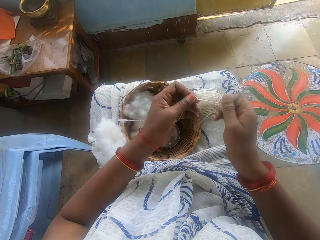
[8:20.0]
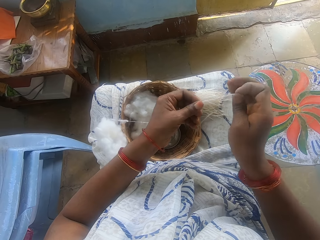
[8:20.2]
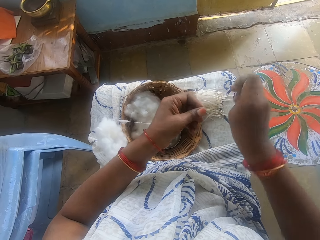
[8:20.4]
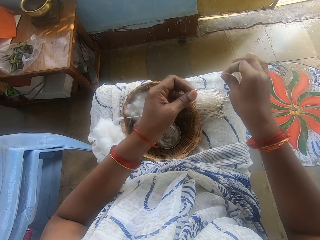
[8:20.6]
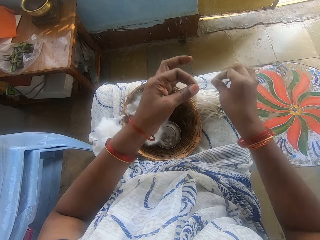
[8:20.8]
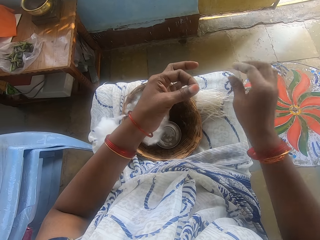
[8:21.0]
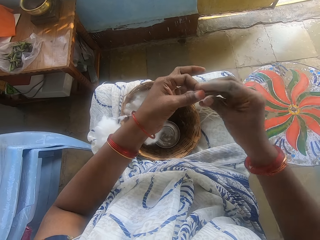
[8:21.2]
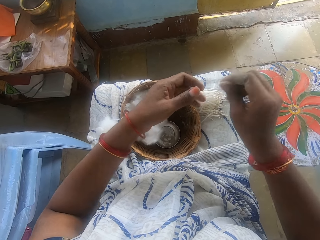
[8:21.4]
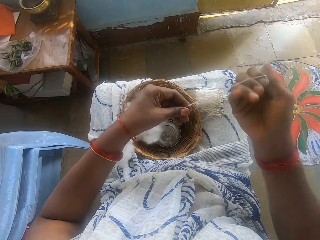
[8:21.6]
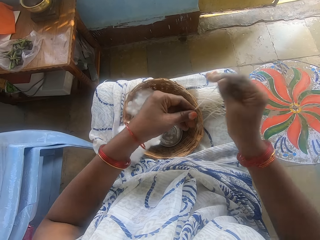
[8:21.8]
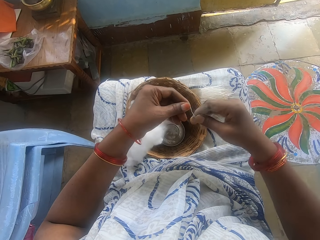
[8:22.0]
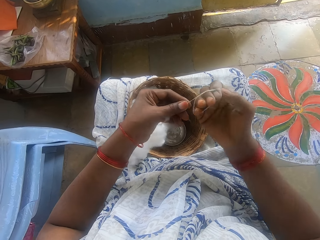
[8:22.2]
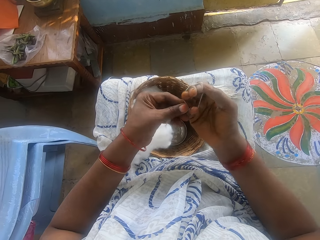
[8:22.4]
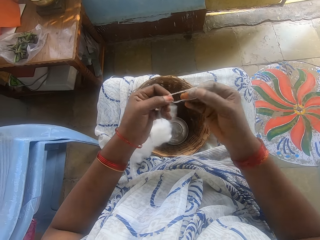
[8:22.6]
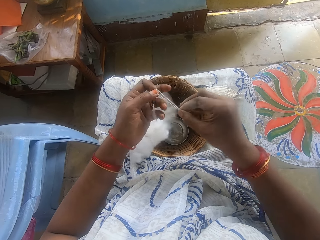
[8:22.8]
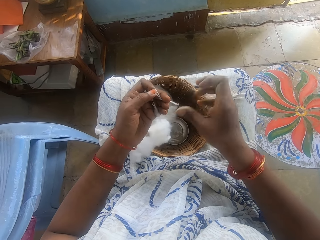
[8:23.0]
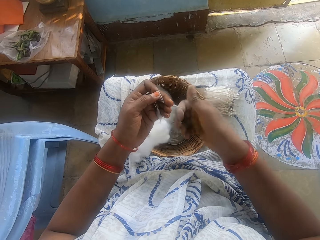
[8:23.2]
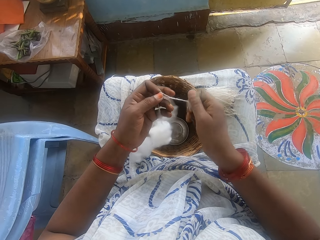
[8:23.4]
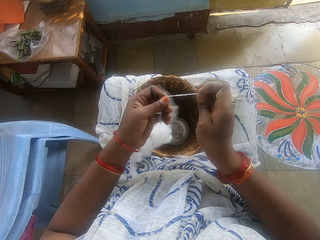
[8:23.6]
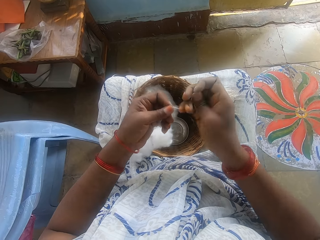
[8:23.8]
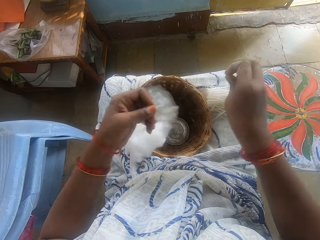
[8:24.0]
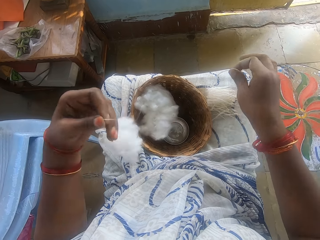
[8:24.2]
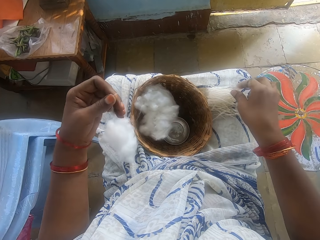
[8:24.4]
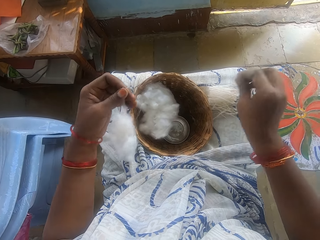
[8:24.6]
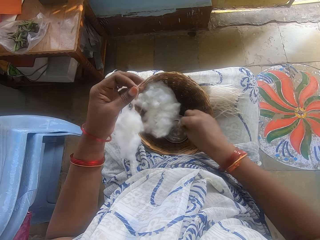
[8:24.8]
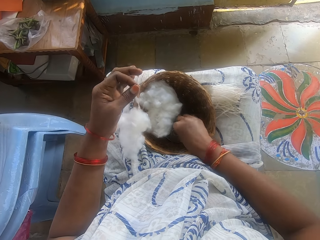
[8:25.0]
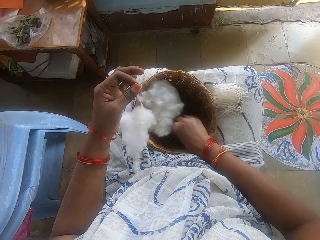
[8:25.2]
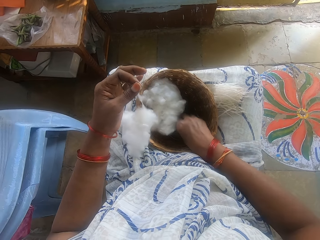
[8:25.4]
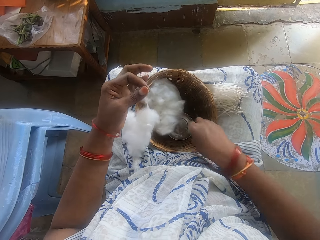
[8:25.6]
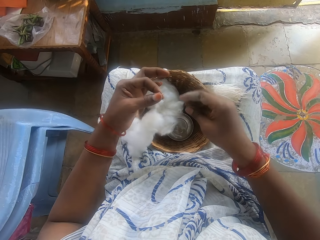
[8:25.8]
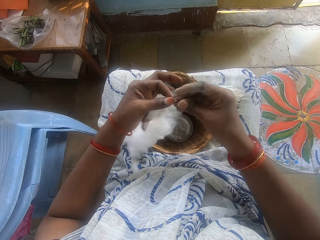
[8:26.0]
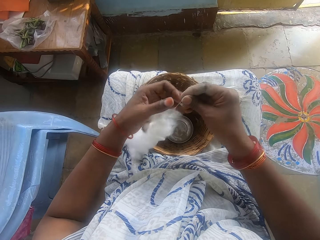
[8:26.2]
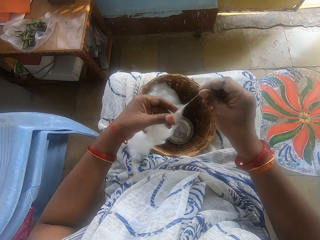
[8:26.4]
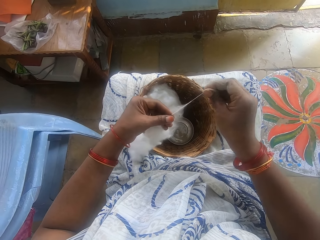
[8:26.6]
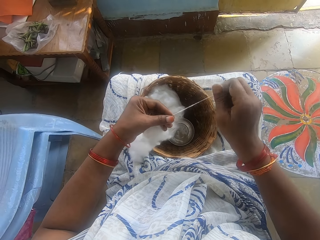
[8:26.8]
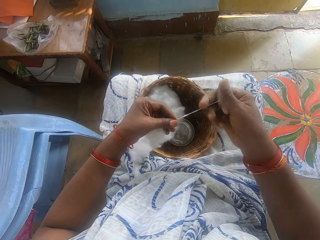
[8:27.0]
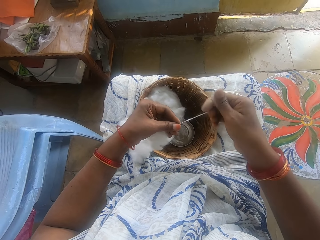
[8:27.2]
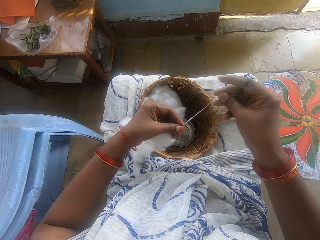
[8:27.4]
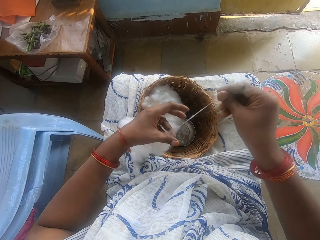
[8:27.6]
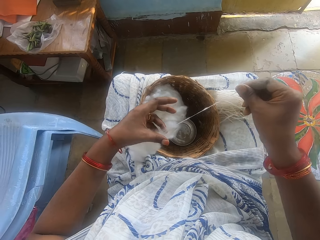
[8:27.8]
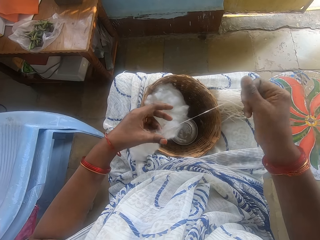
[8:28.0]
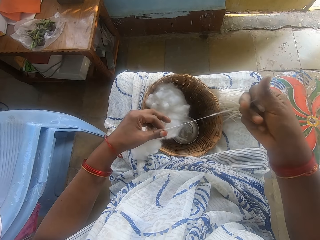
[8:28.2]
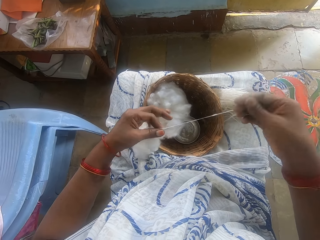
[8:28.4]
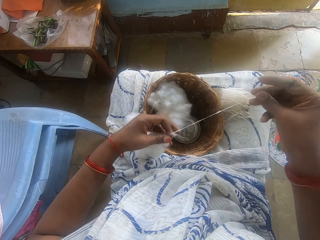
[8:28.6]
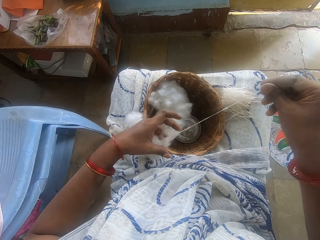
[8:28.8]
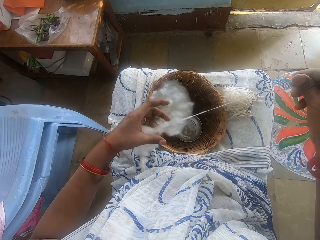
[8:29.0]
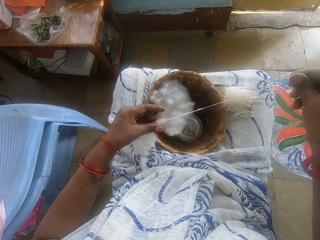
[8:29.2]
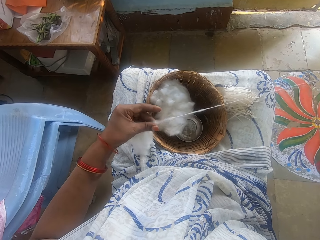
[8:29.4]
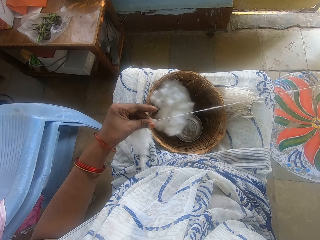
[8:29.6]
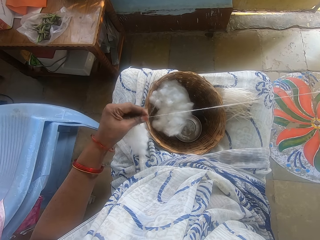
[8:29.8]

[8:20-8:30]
The camera wearer spins the cotton. She cuts the cotton wool. She drops the cotton wool on her lap. She winds the cotton on the hand. She measures the cotton wool. She takes the cotton from the hand. She spins the cotton. She cuts the cotton wool. She drops the cotton wool on her lap. She touches water from the small bowl. She spins the cotton. She threads the cotton wool.

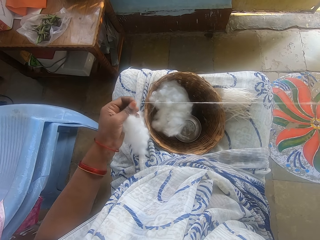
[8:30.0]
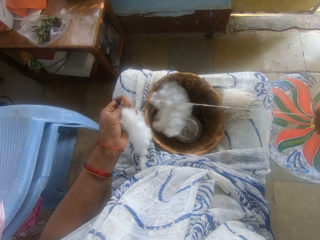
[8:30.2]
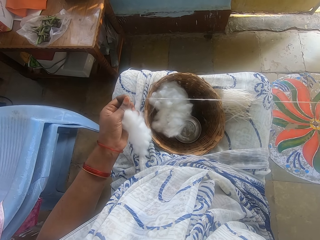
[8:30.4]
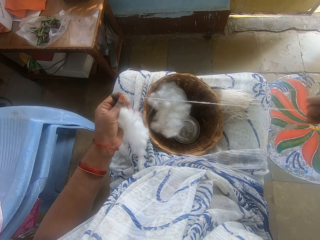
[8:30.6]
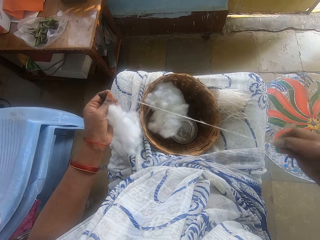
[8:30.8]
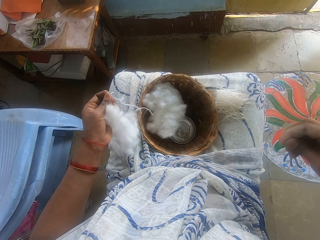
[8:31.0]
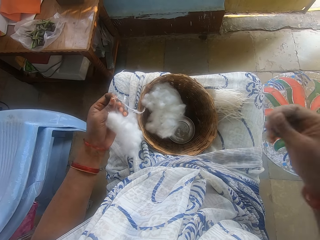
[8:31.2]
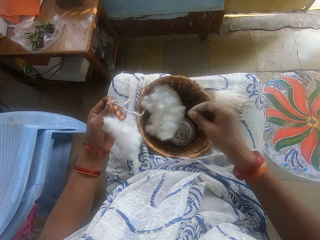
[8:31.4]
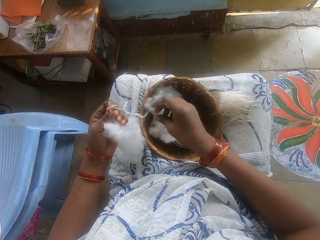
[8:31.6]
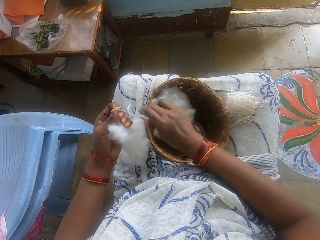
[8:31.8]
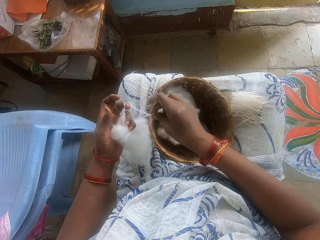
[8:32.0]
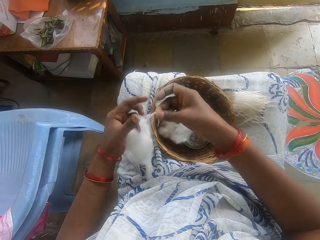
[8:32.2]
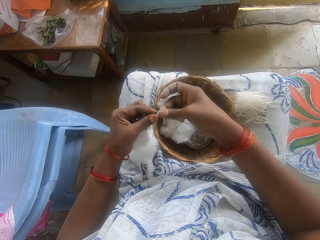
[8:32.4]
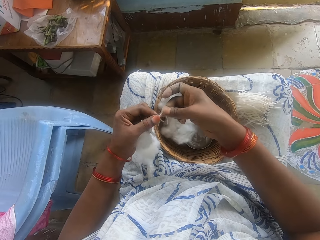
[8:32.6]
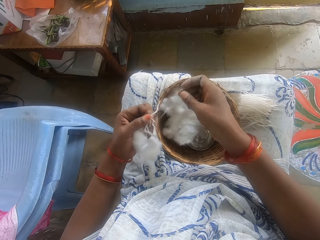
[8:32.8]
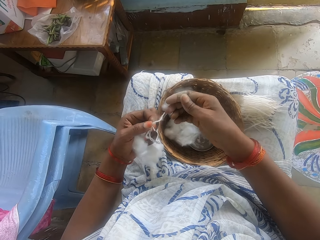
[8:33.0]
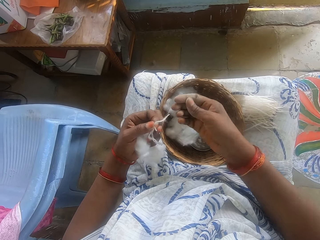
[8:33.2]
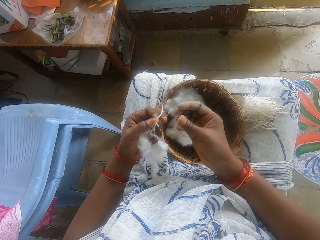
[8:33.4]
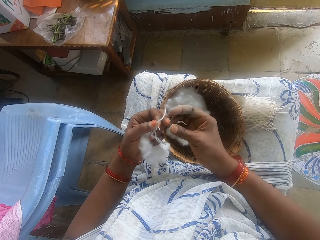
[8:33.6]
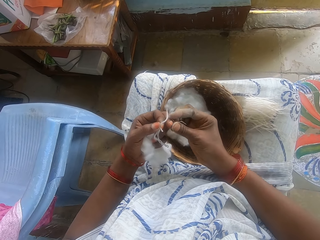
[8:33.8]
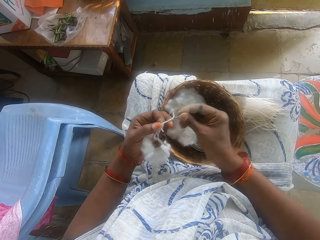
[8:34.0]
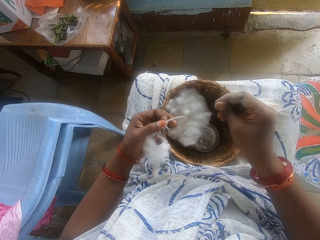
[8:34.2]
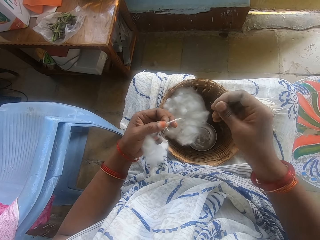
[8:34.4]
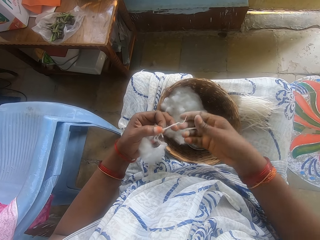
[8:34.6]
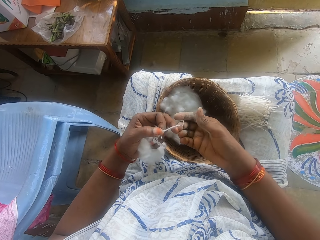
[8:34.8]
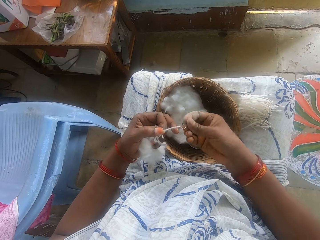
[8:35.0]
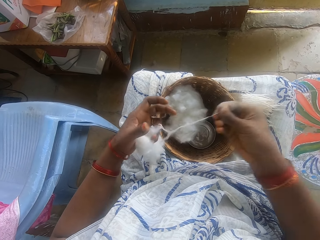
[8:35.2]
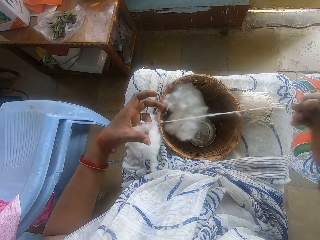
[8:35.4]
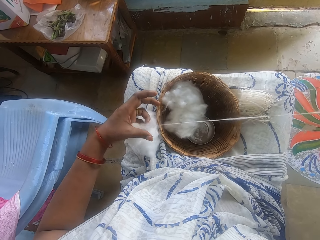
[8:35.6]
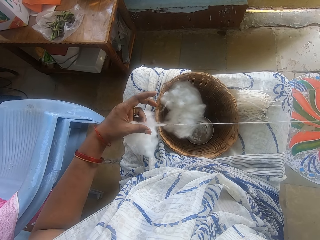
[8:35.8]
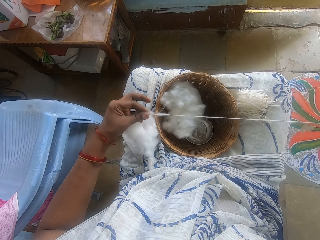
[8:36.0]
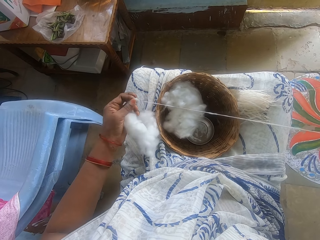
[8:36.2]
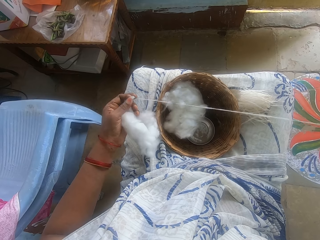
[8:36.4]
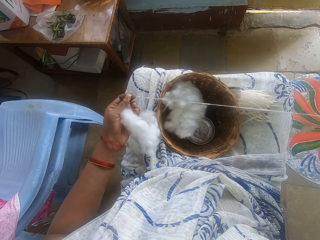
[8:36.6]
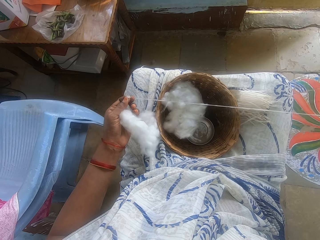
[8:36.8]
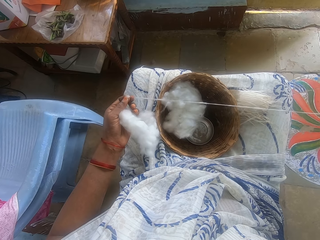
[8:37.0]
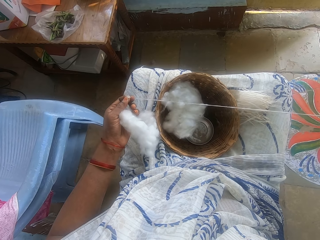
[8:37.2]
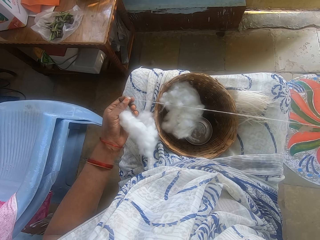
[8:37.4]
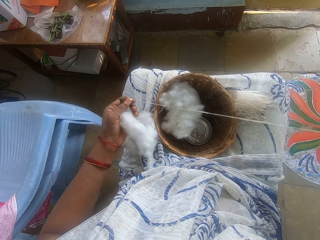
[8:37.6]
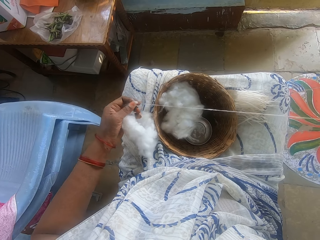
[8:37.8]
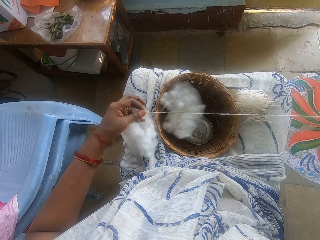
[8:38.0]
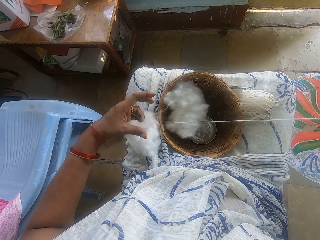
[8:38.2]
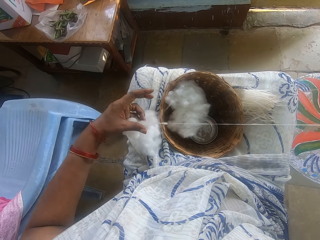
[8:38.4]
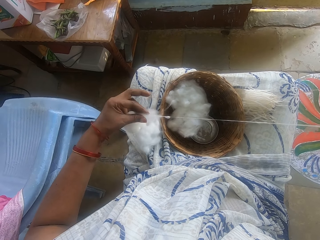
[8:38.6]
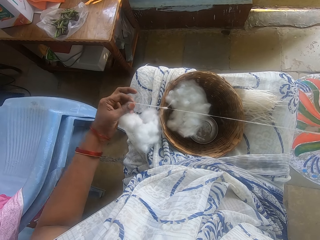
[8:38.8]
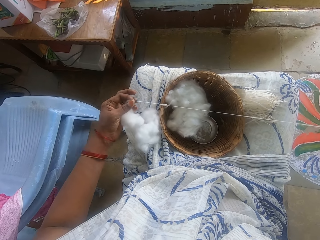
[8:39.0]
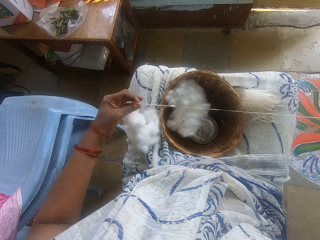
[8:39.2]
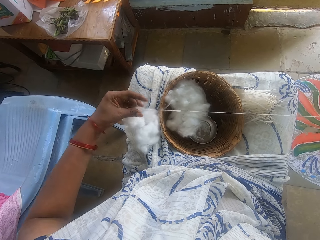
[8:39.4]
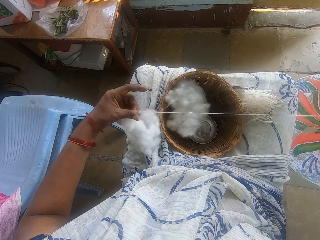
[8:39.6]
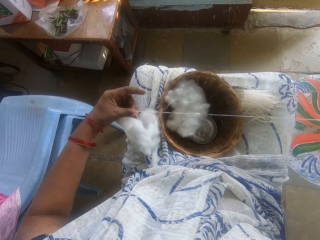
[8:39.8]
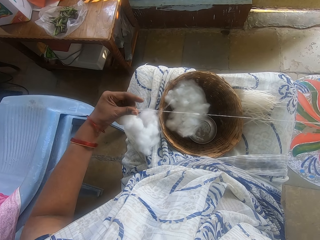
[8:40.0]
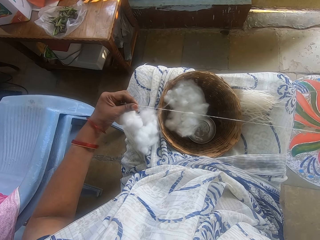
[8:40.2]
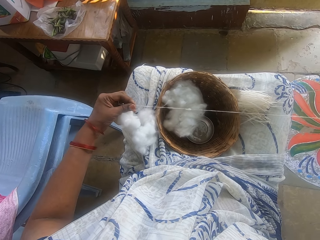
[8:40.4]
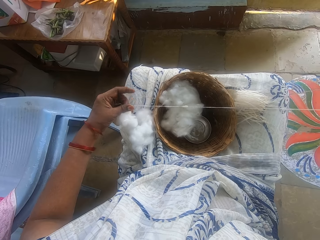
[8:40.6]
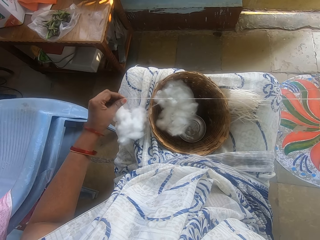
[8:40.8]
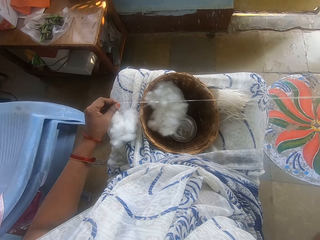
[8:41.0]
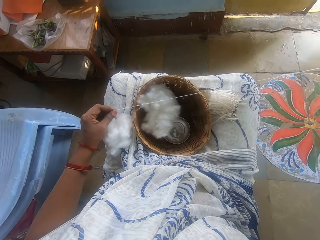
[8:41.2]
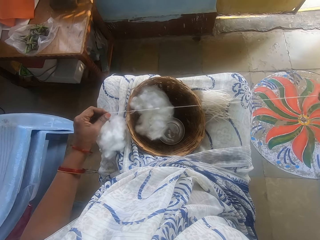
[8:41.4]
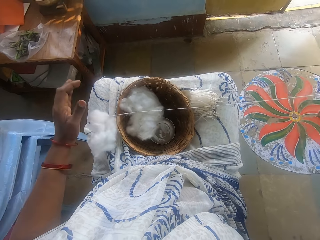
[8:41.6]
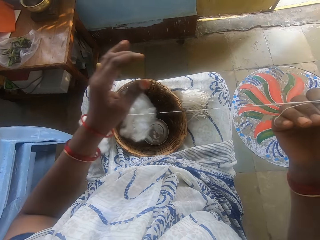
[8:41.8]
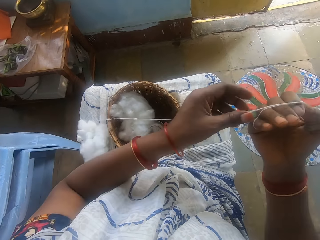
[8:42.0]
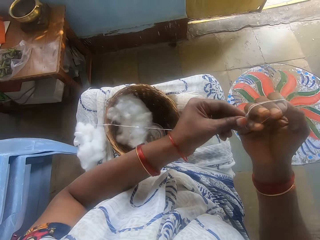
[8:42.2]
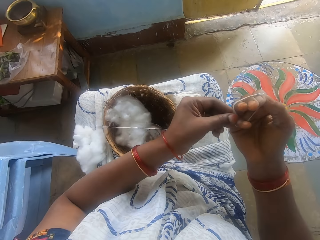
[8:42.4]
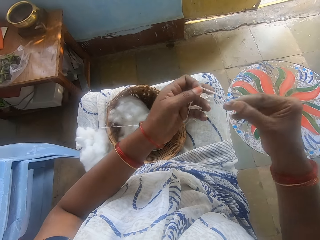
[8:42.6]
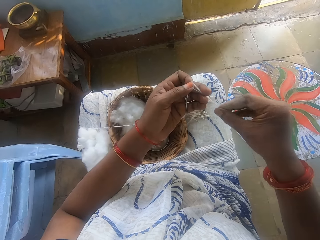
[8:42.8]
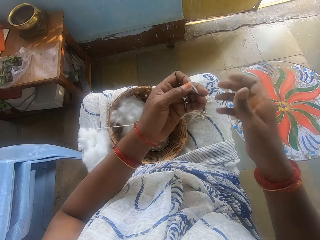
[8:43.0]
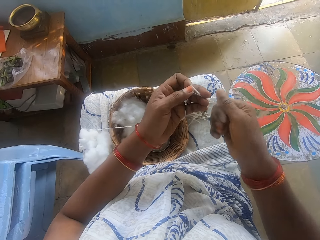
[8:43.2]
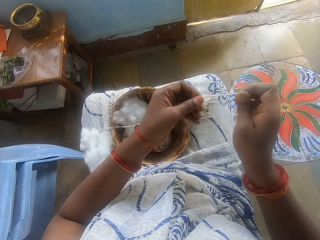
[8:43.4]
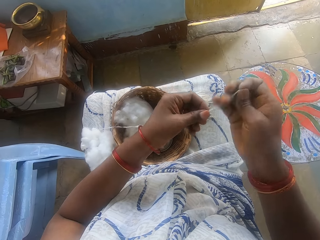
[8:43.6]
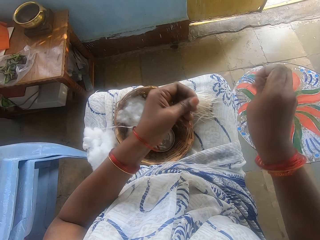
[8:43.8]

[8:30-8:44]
The camera wearer picks up the cotton. They spin the cotton. They take the cotton from the hand. They measure the cotton wool. They spin the cotton.
